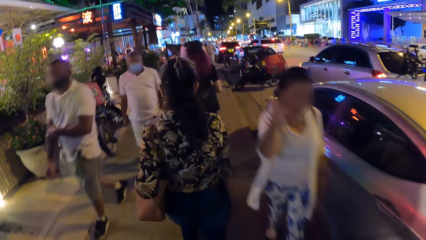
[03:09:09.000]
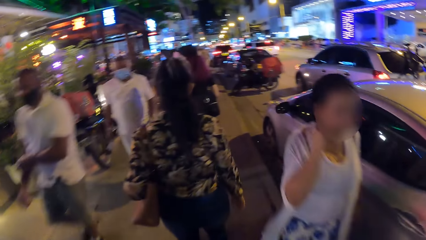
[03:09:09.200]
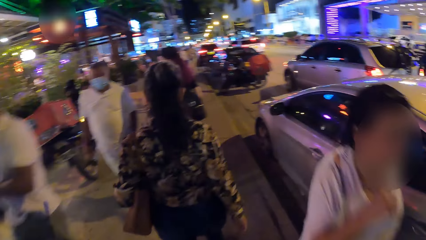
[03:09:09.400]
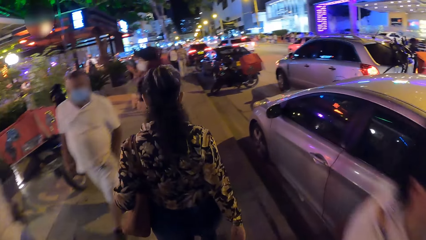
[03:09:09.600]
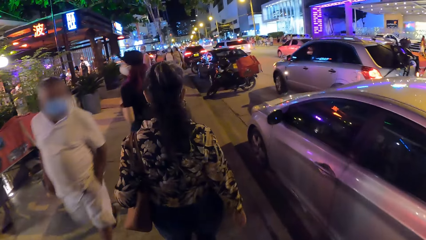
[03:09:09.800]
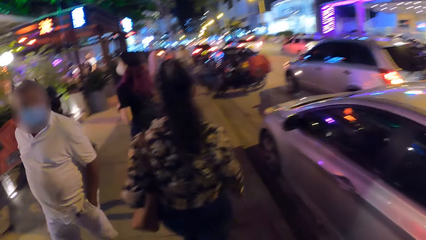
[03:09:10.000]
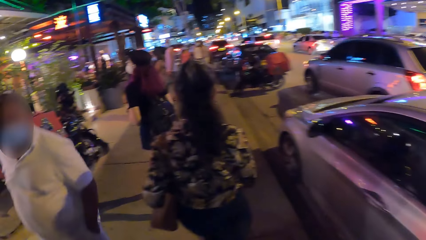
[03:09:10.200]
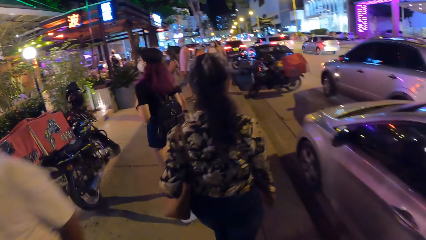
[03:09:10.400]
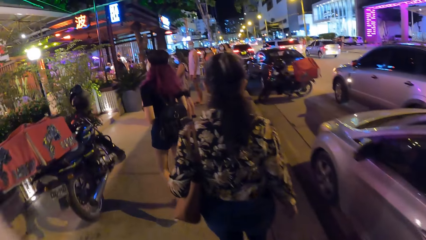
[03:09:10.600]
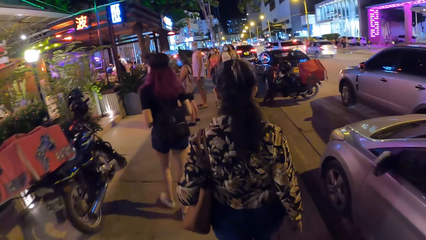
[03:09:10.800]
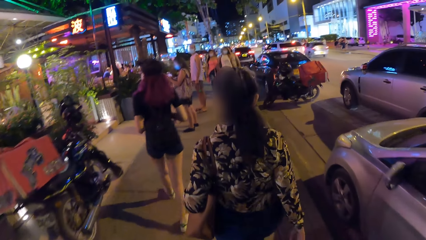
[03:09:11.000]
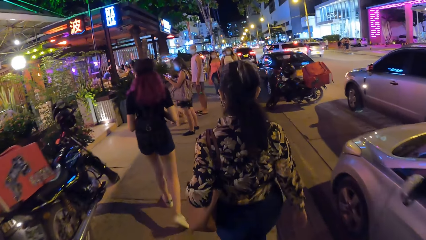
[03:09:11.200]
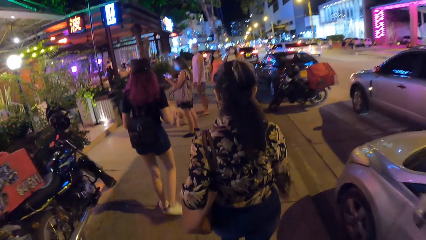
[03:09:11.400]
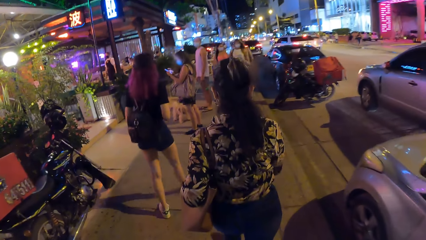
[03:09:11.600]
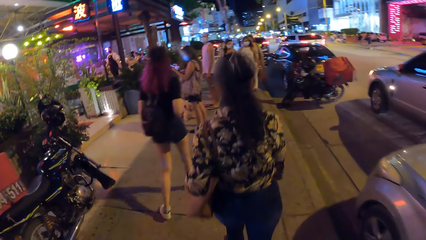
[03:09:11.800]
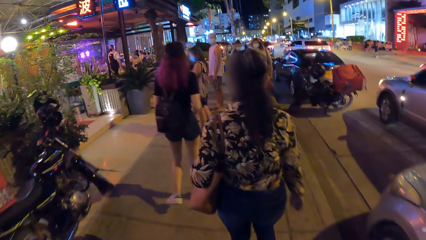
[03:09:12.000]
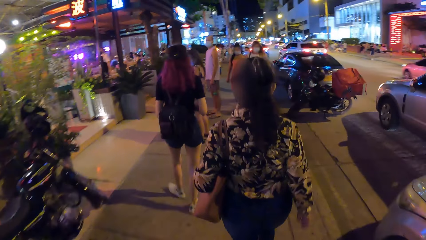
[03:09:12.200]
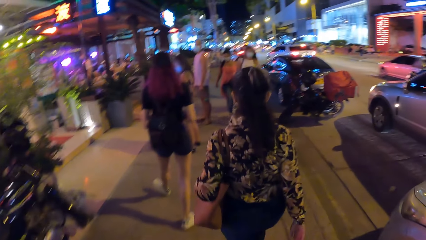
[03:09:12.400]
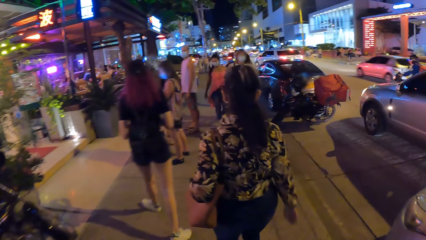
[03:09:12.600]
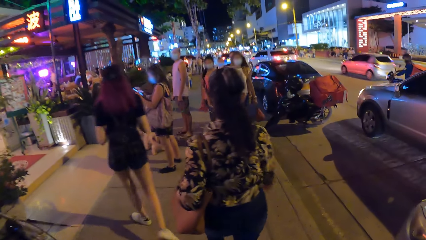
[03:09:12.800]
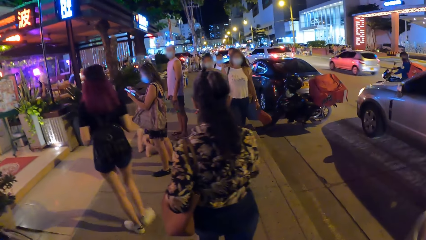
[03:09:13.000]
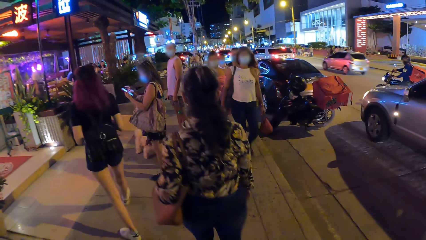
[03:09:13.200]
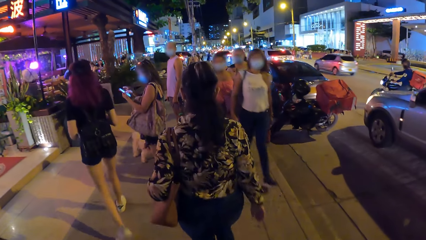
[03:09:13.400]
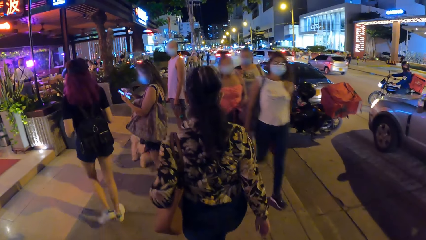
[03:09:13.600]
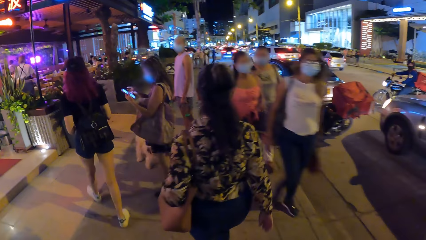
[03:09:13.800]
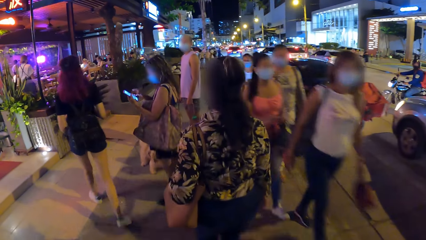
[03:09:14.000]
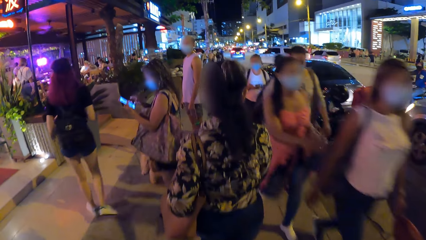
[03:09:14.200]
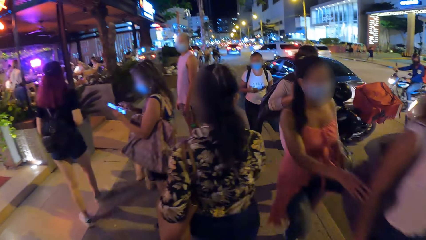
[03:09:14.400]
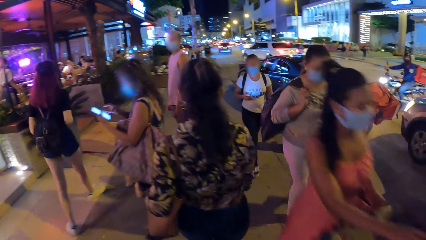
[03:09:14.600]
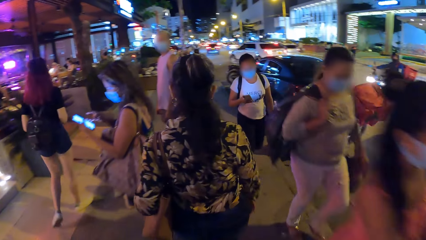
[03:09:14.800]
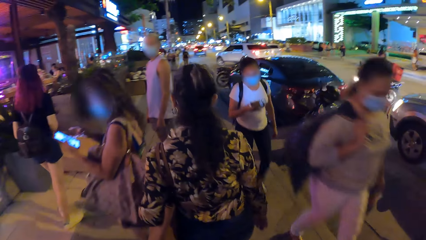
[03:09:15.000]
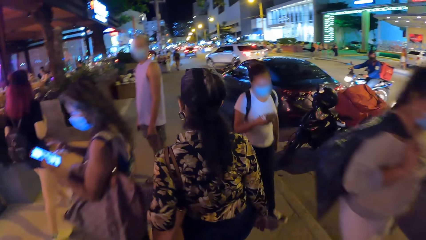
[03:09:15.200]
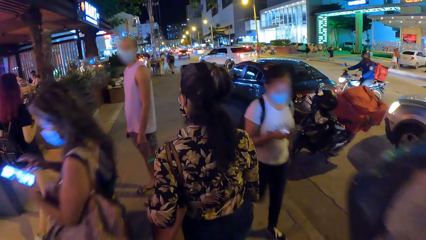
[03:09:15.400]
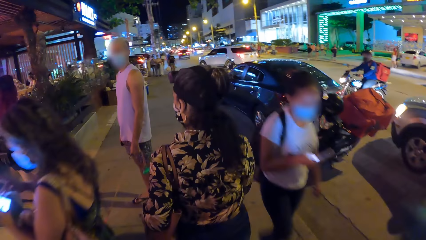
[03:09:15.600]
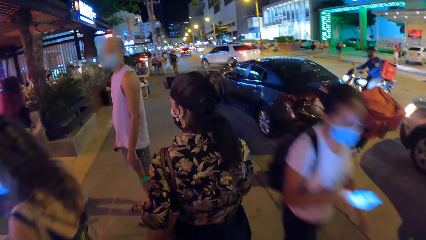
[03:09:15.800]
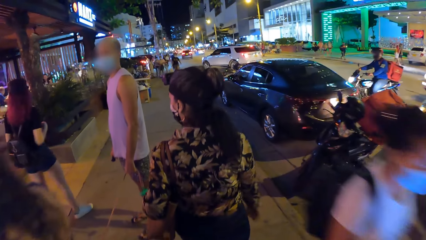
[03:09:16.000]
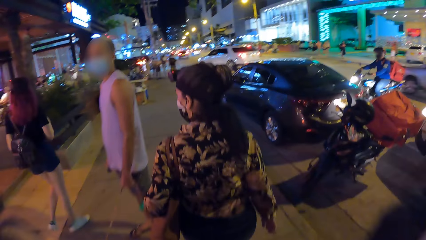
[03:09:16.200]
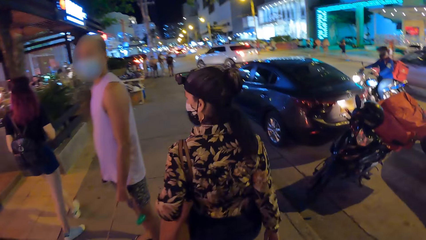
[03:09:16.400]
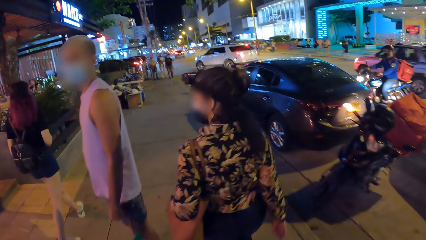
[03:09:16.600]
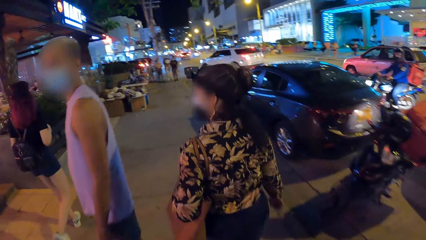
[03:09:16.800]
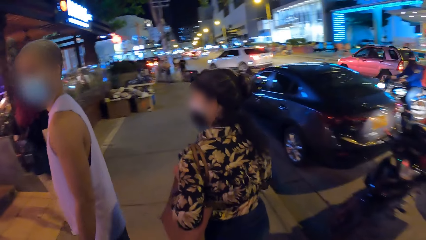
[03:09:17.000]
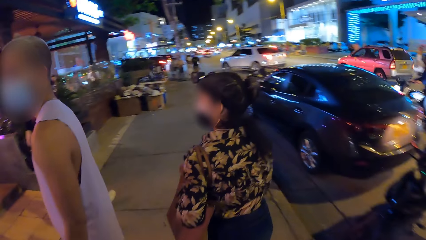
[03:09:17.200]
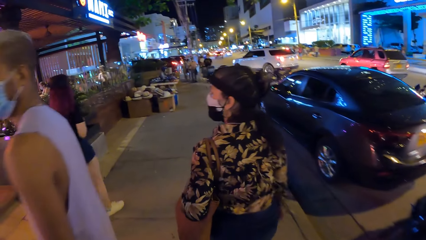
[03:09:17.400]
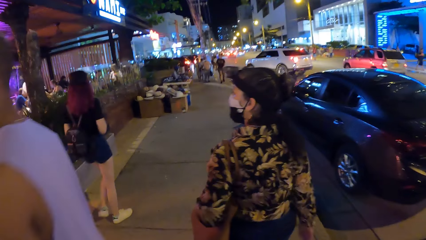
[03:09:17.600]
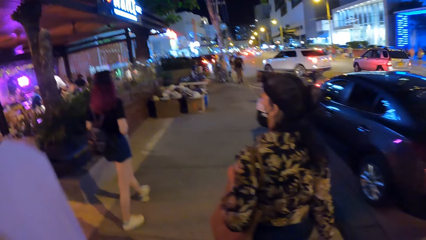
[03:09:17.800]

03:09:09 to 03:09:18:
A white car drives past the camera wearer.

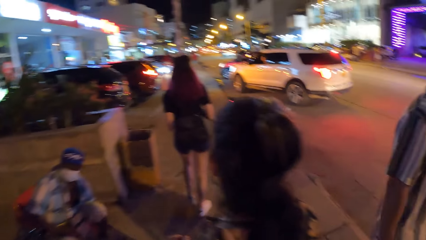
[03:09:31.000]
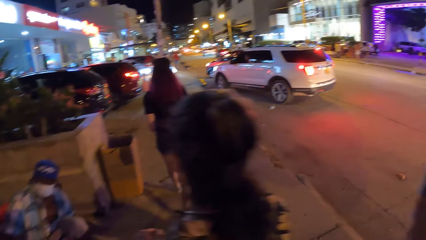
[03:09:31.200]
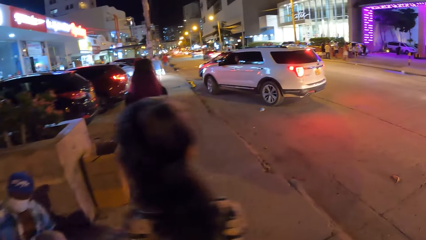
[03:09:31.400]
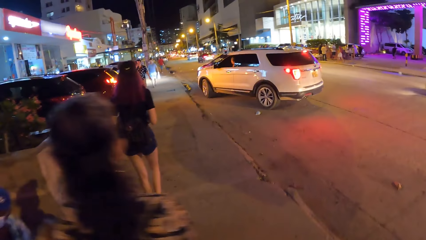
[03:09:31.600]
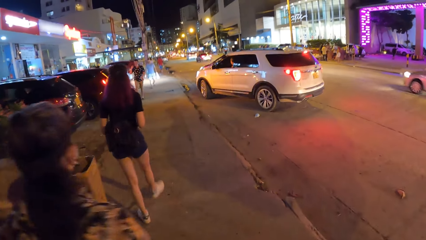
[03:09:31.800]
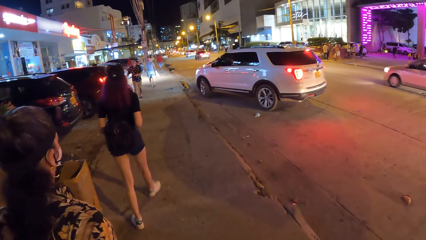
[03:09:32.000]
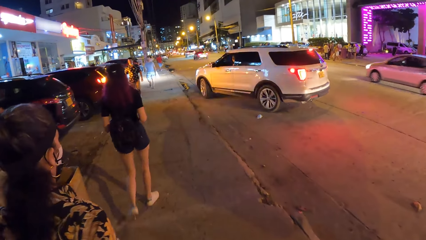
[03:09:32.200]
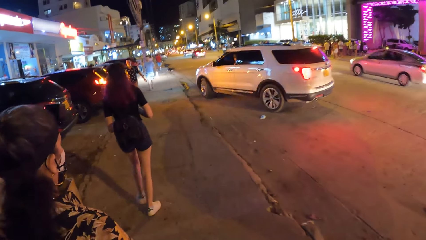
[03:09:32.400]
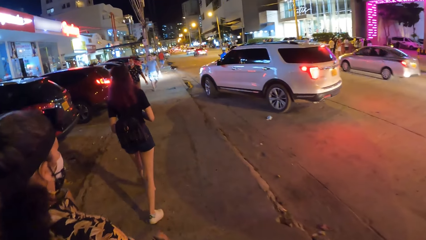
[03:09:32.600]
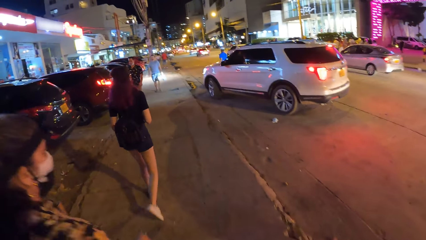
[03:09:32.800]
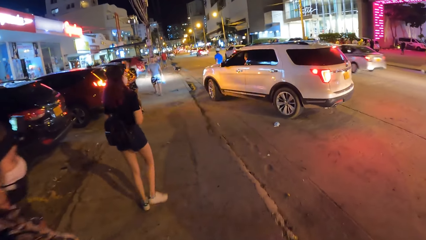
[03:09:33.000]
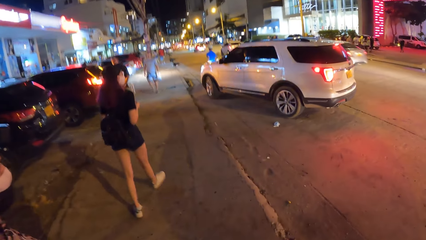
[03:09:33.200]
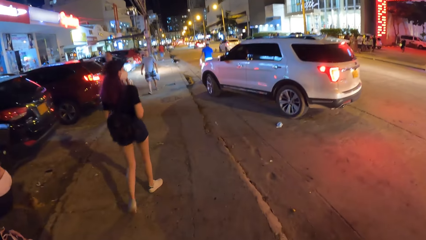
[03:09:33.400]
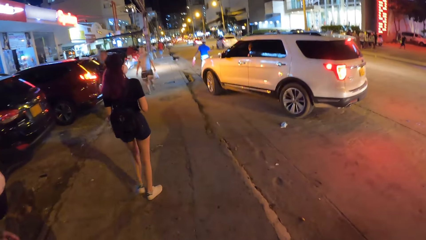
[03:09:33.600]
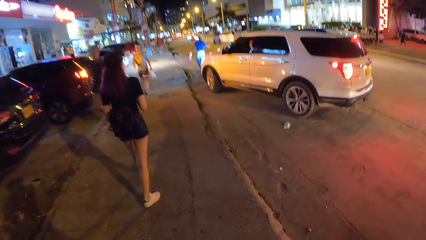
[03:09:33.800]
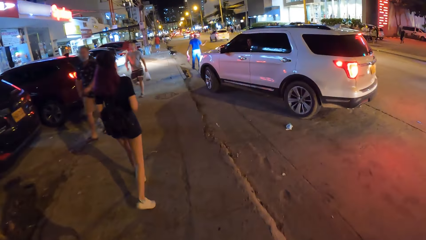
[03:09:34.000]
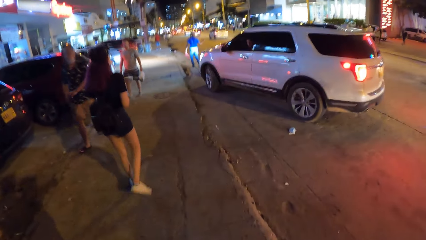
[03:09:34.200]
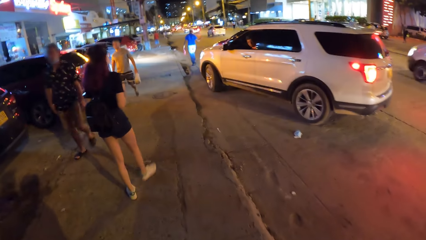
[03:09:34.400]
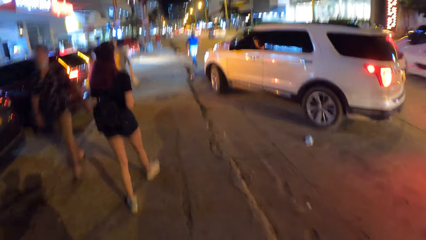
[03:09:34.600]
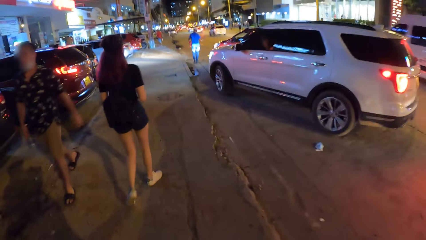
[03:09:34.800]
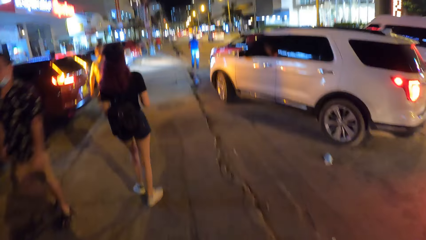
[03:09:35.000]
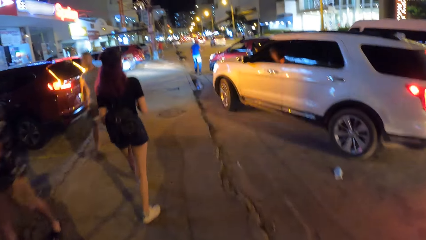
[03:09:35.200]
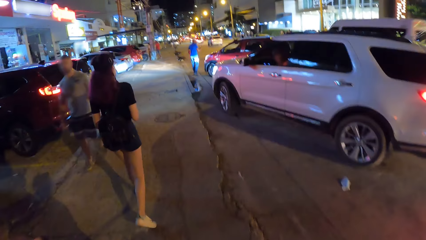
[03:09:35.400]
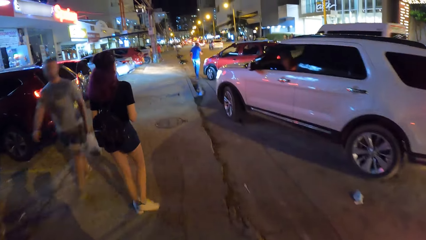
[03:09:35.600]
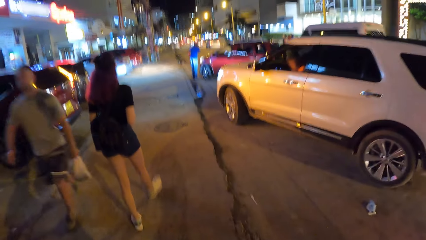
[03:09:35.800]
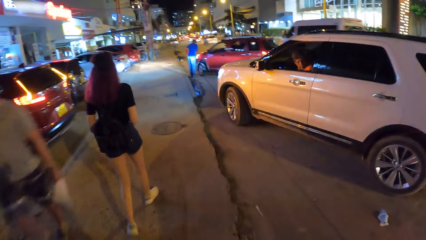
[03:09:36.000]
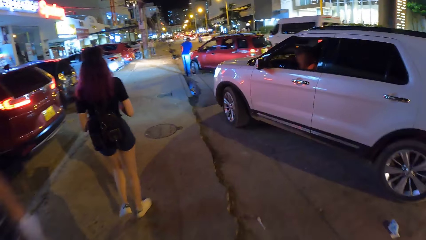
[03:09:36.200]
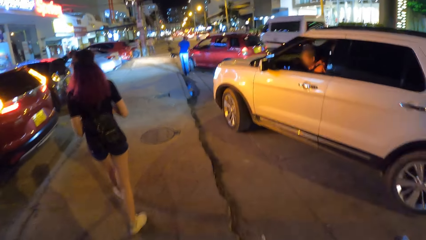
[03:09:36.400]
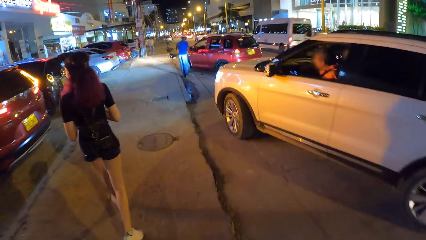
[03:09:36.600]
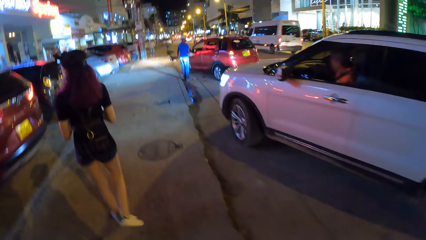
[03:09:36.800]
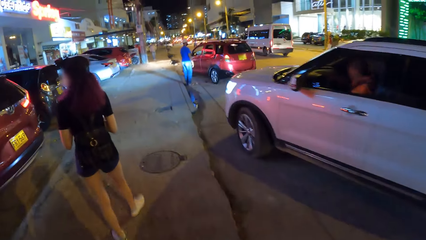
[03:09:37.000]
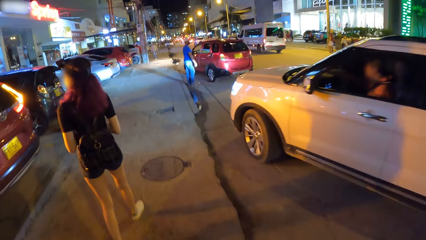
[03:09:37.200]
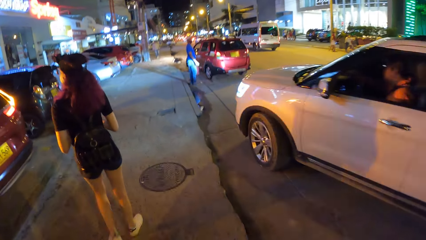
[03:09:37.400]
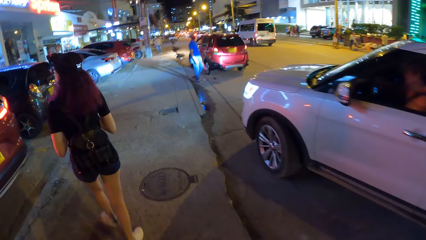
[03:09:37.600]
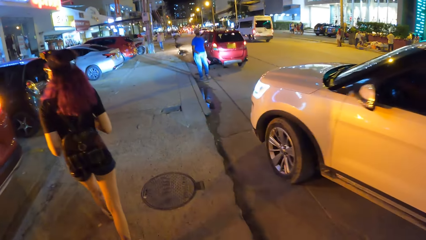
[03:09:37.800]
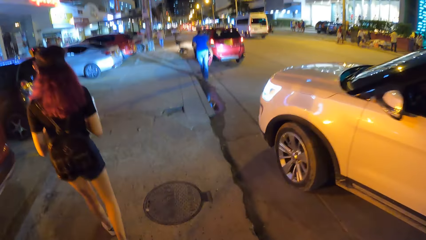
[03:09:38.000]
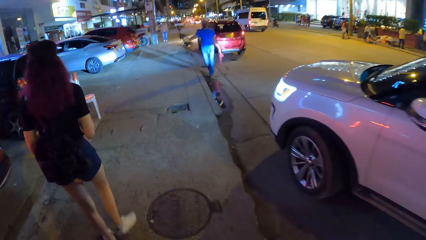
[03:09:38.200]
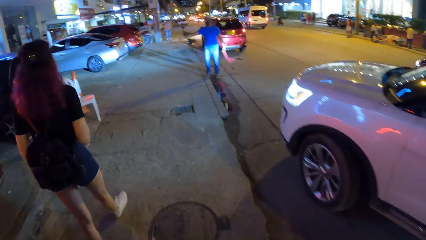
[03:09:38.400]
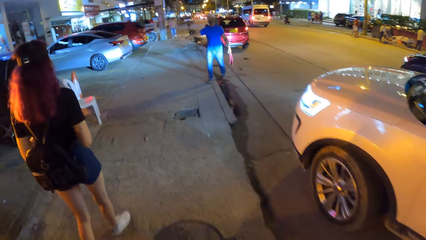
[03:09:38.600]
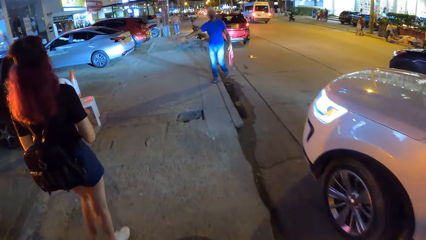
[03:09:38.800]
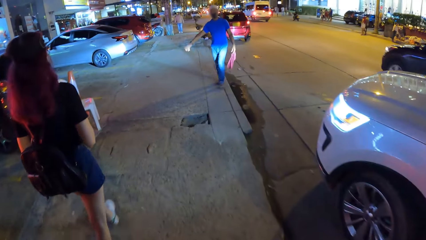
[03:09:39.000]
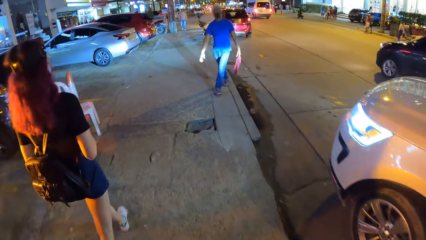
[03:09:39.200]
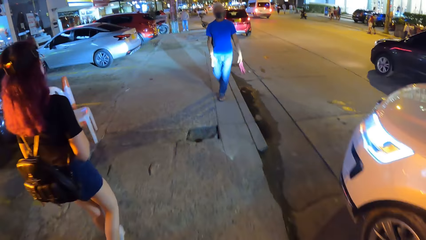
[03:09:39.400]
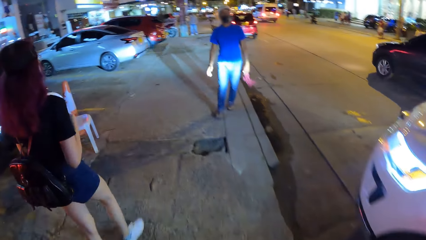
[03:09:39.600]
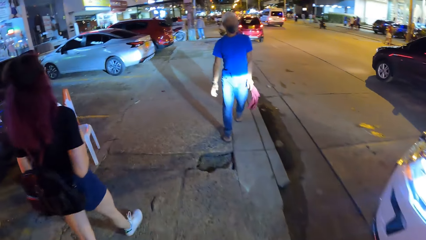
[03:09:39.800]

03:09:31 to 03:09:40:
The camera wearer walks past the woman.
